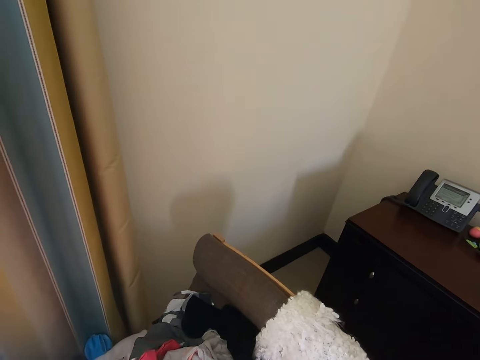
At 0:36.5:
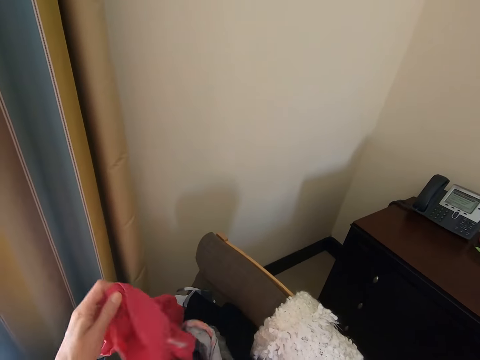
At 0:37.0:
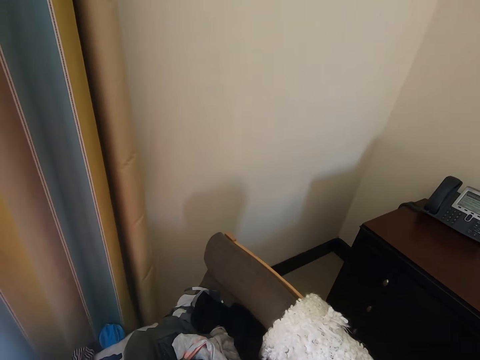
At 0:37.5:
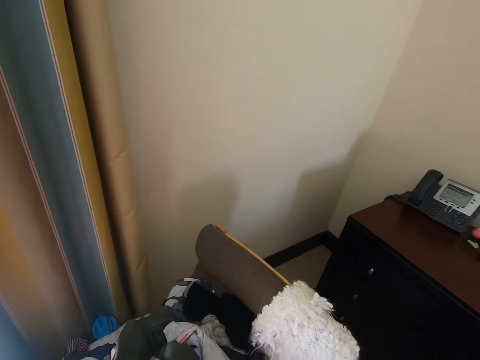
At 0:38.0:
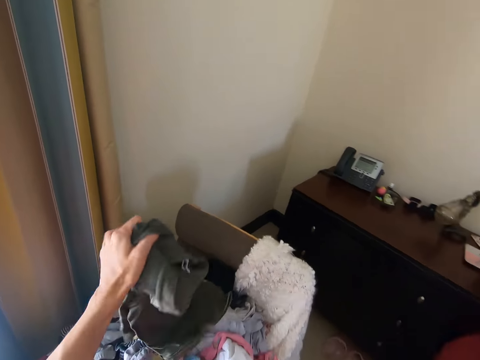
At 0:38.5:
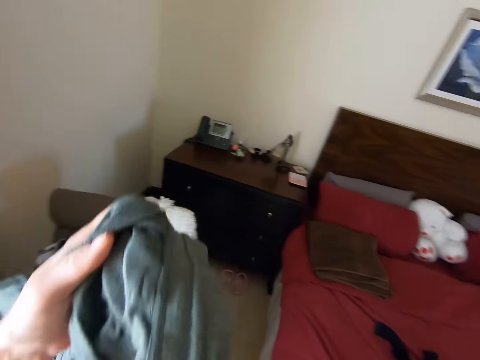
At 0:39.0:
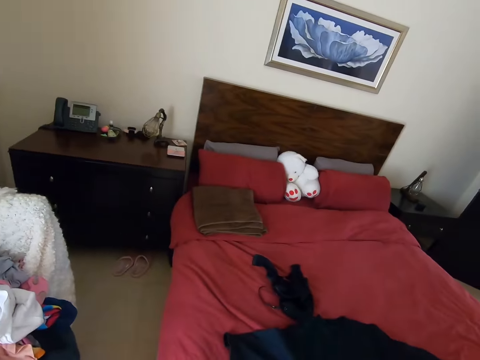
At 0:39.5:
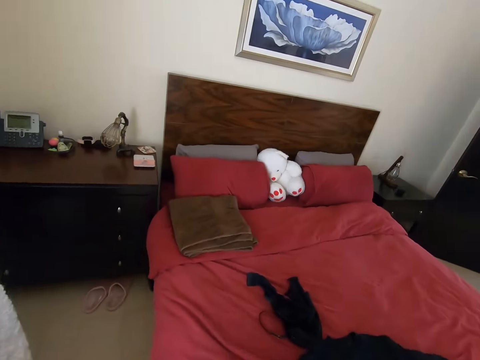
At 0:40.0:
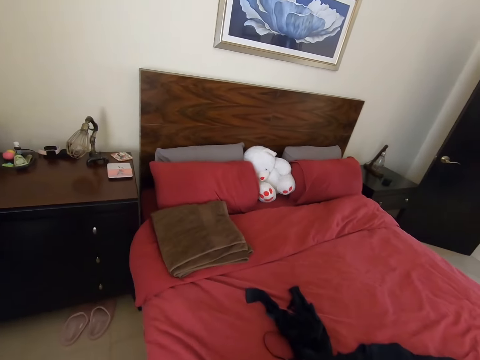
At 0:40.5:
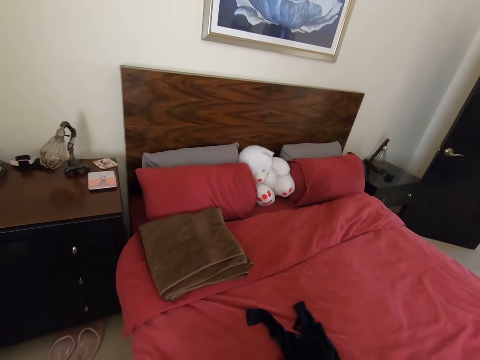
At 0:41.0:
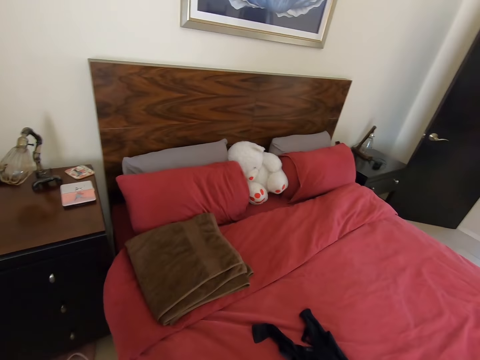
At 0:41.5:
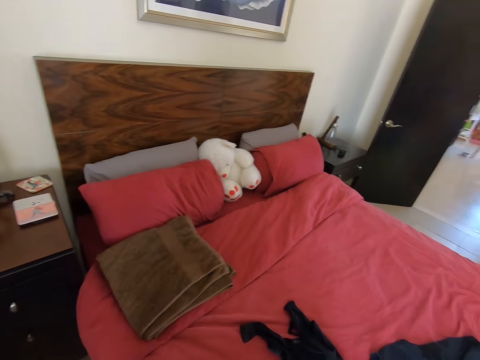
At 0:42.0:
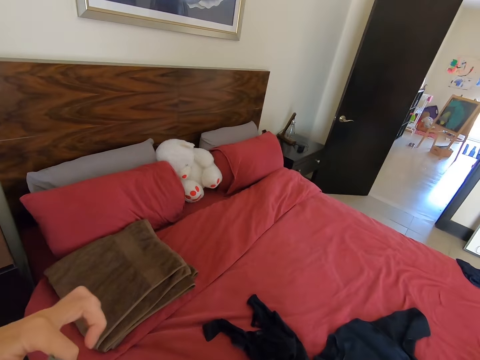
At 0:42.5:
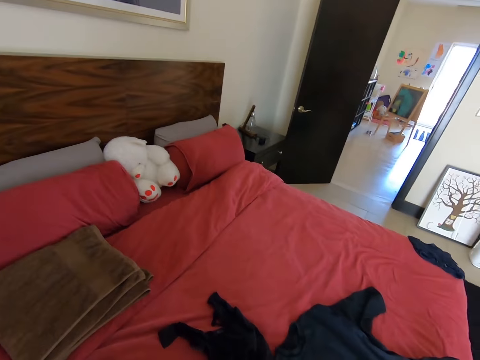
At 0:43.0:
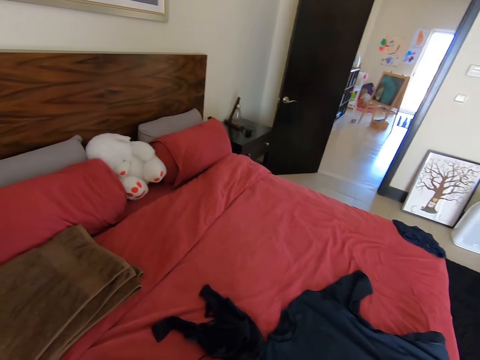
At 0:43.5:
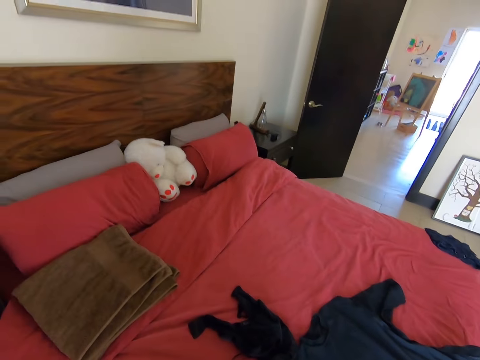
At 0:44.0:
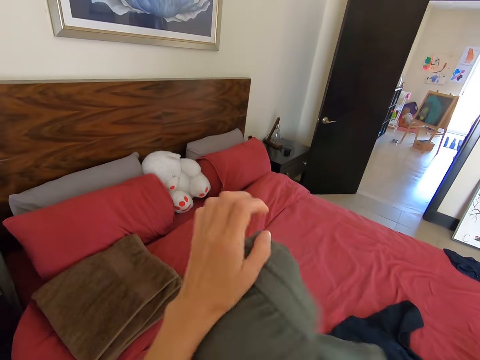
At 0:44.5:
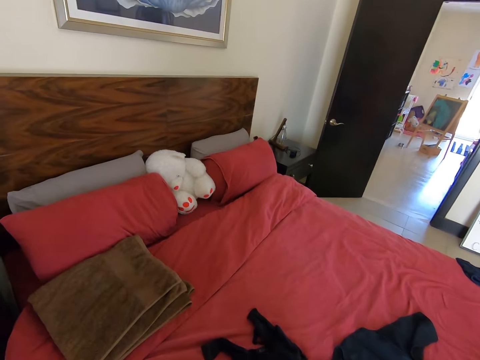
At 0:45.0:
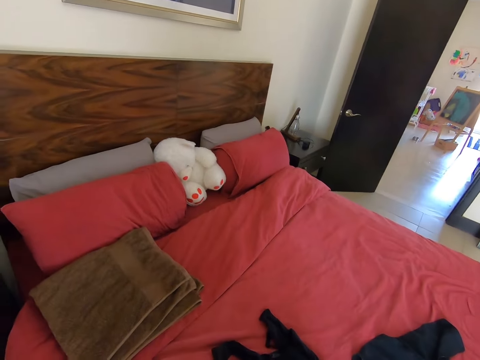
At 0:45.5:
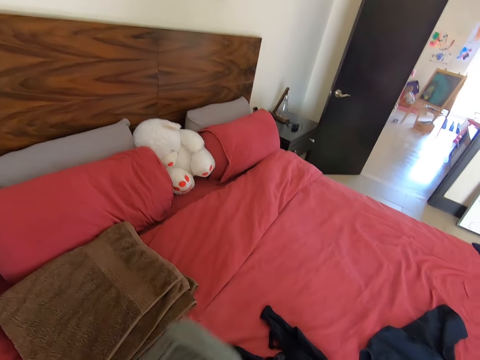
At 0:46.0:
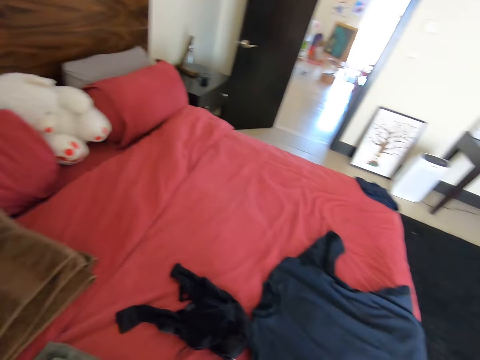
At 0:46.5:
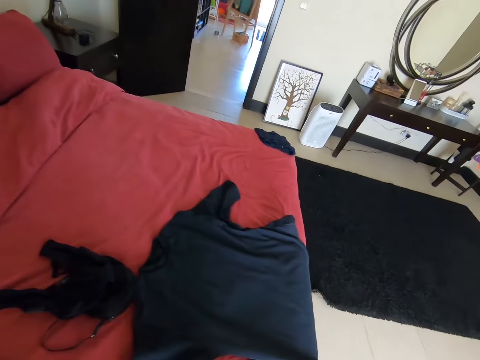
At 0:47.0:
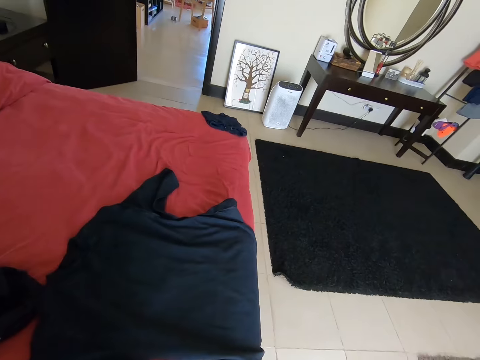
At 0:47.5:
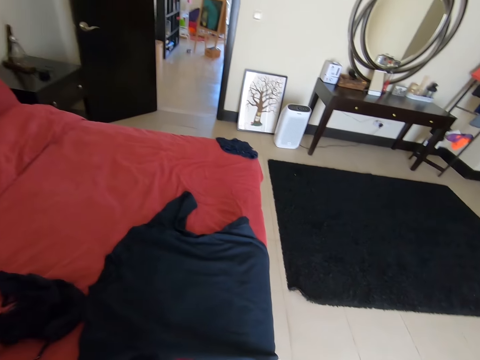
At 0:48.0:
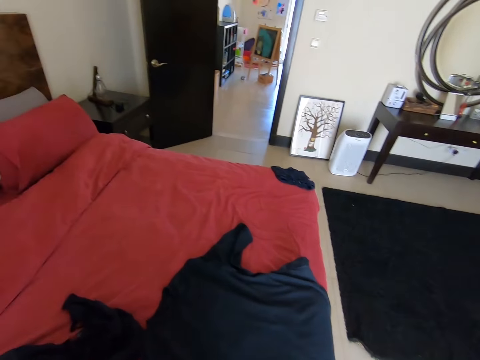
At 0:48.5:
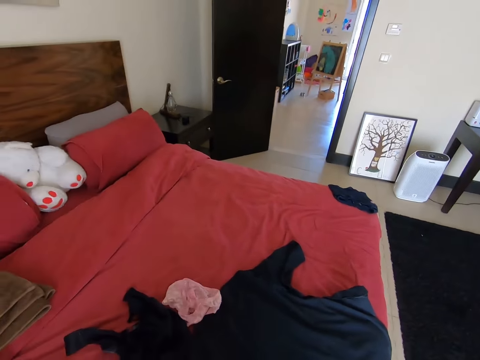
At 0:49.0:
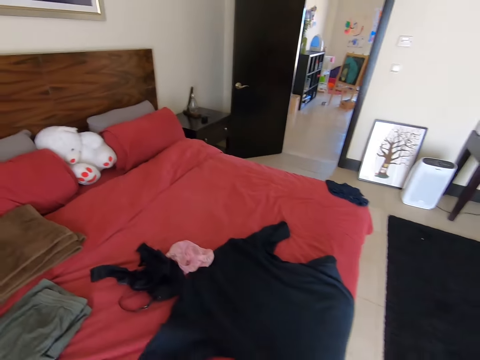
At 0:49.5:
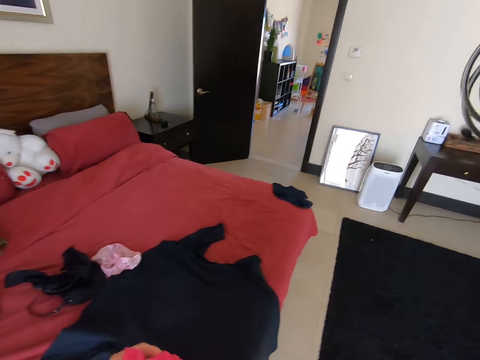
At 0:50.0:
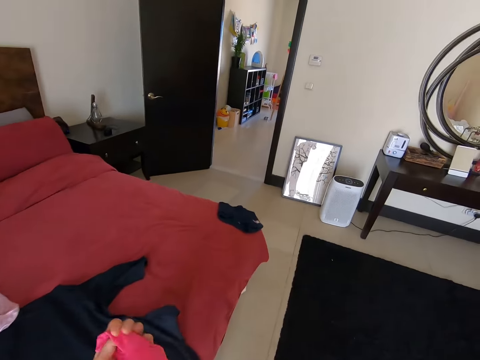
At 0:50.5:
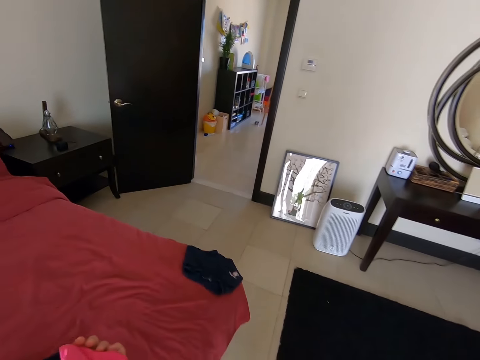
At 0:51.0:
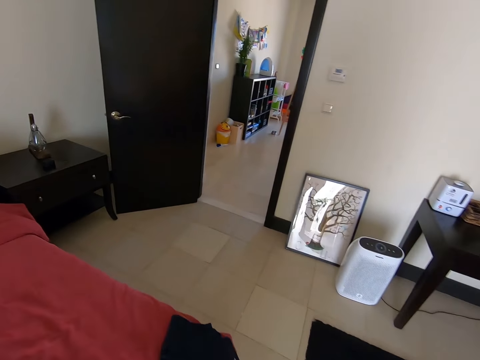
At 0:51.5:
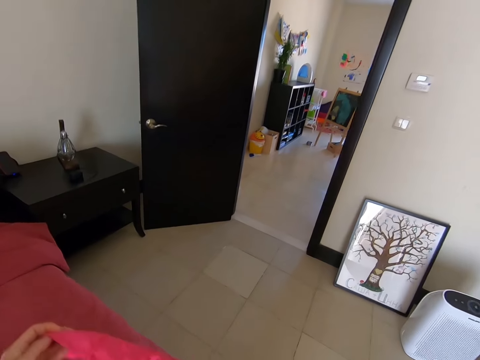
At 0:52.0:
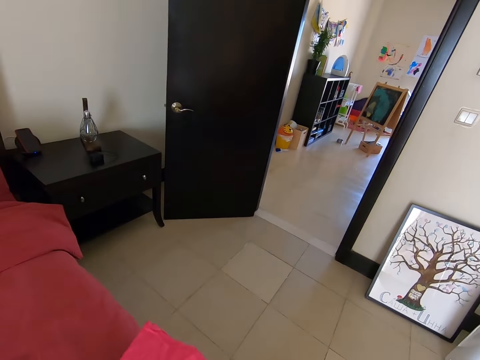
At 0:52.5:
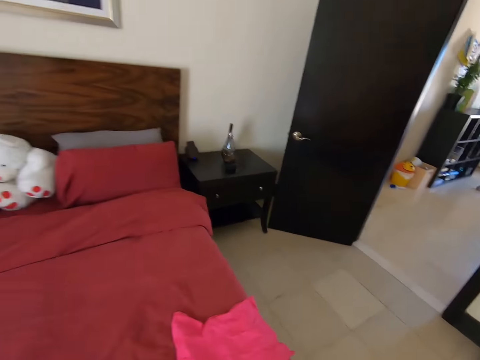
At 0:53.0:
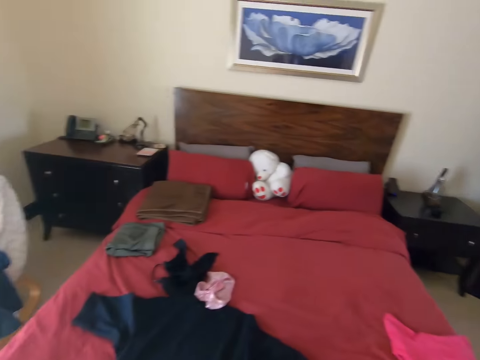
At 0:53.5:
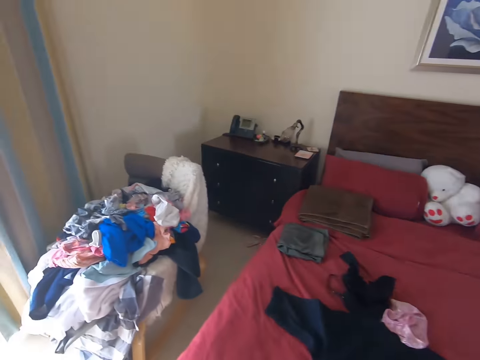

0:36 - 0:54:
The camera wearer picks up the piece of cloth on the chair. They turn around. They stand on the floor and walk around. They put the piece of cloth on the bed. They stand on the floor. They walk on the floor. They put the piece of cloth on the bed. They walk on the floor and turn around.

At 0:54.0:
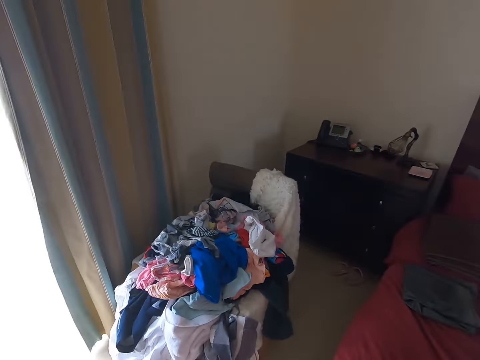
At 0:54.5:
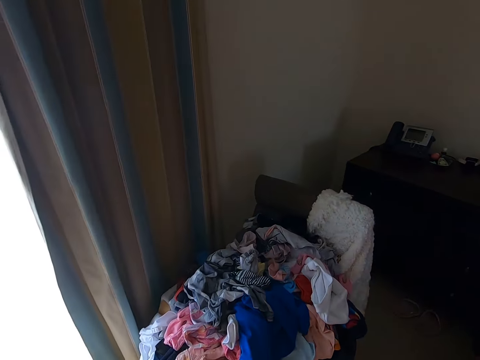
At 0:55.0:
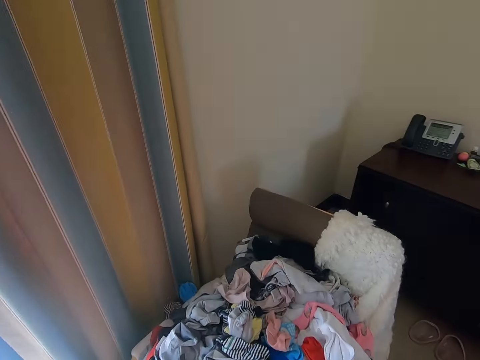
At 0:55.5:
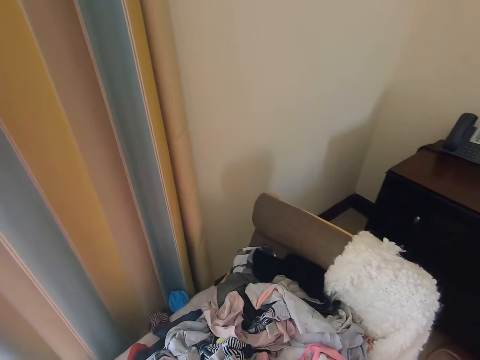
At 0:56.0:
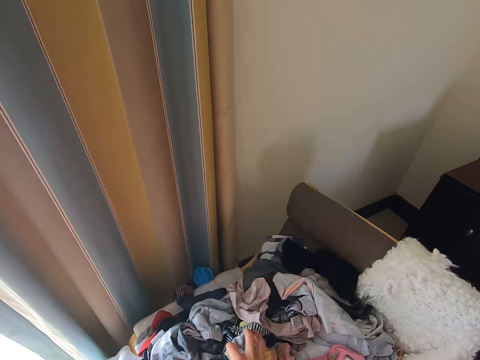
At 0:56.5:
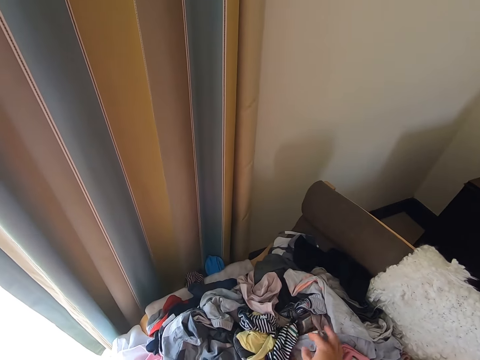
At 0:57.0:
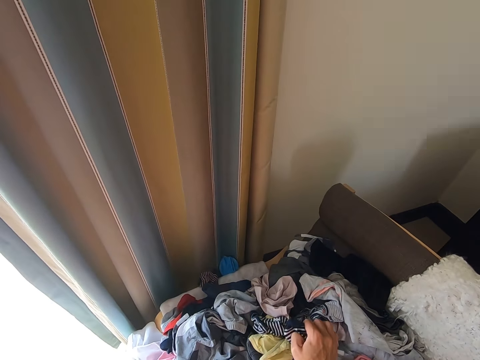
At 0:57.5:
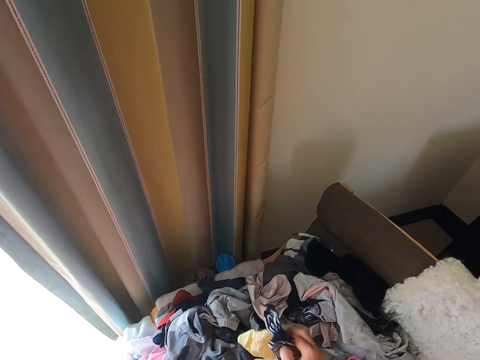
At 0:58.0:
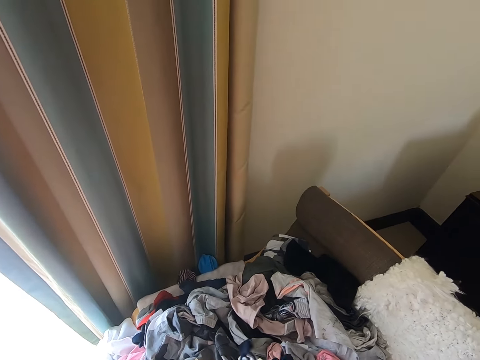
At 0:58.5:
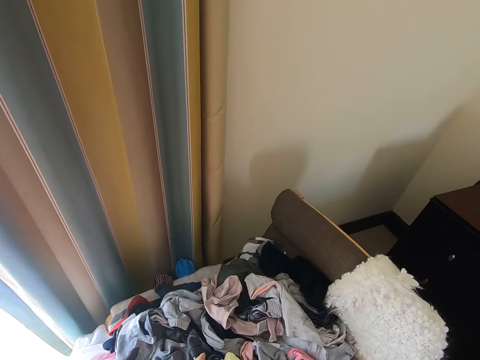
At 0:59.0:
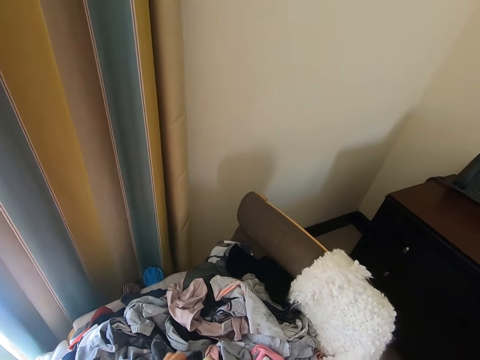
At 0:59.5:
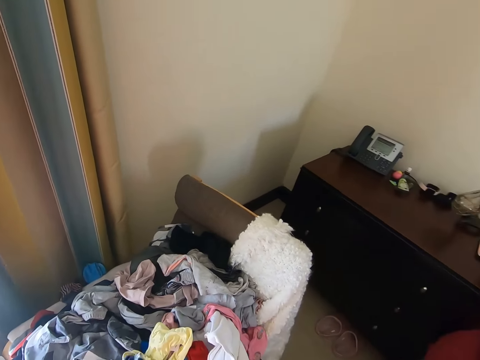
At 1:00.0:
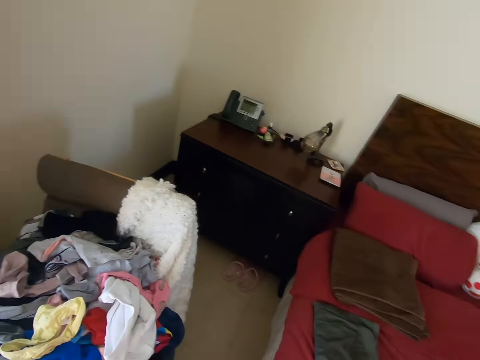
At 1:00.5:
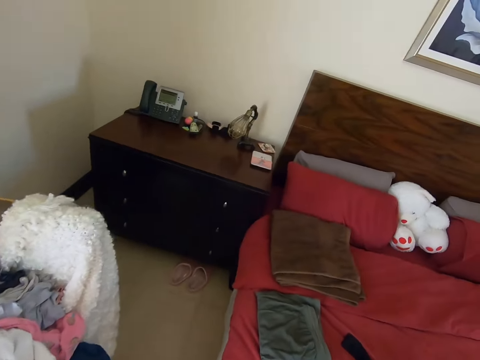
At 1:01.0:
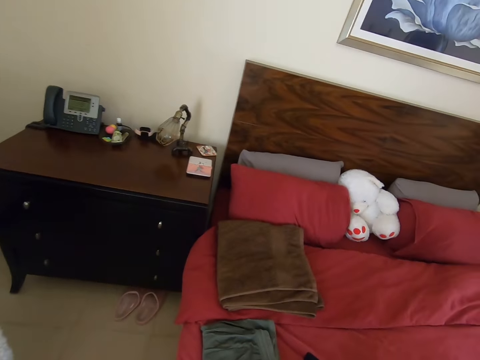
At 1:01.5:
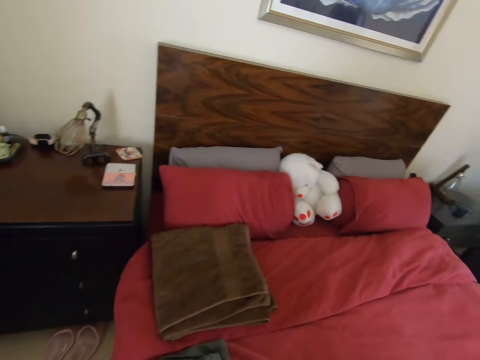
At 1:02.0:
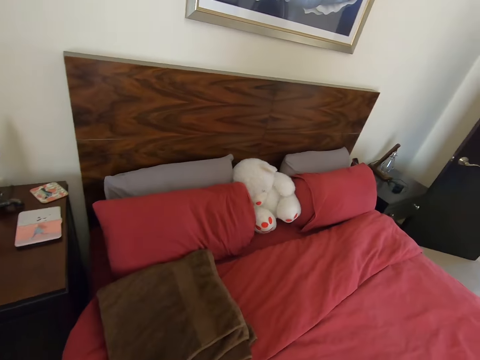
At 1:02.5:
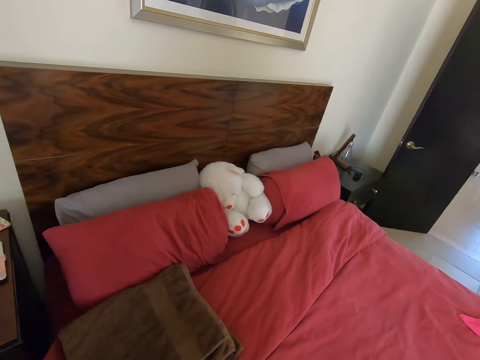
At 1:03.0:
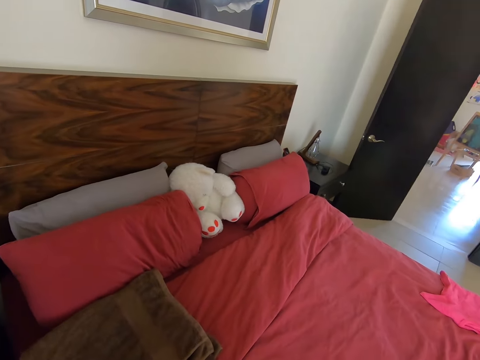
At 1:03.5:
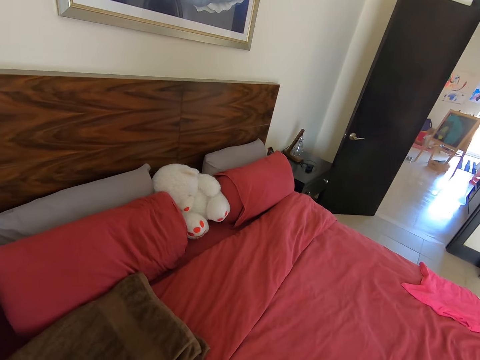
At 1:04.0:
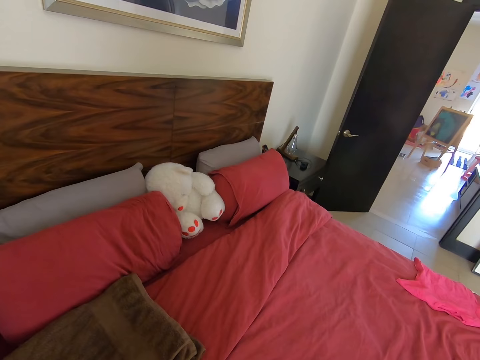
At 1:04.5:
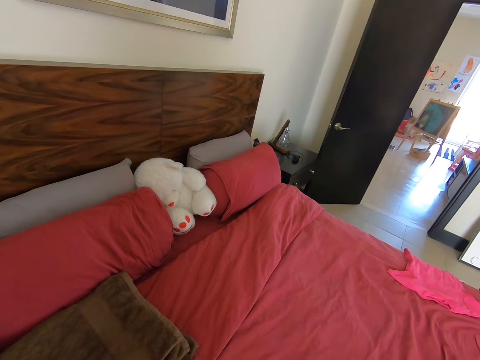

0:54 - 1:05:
The camera wearer walks around. They pick up the pieces of clothes on the chair. They turn around. They walk around. They stand on the floor.
